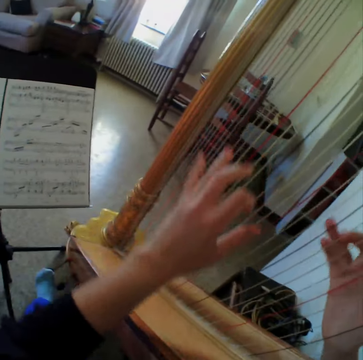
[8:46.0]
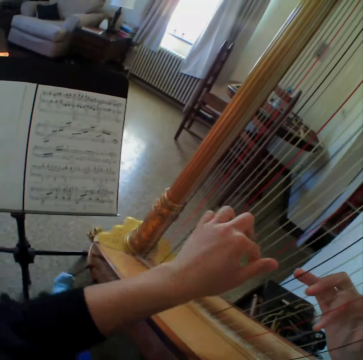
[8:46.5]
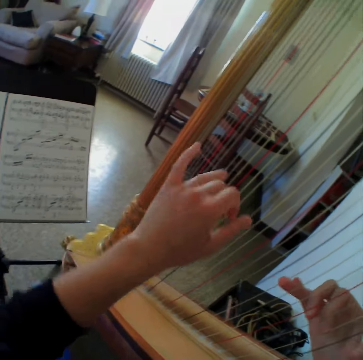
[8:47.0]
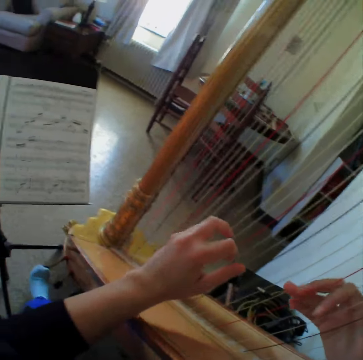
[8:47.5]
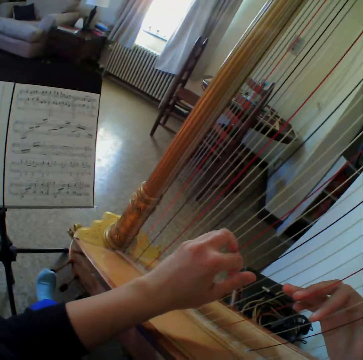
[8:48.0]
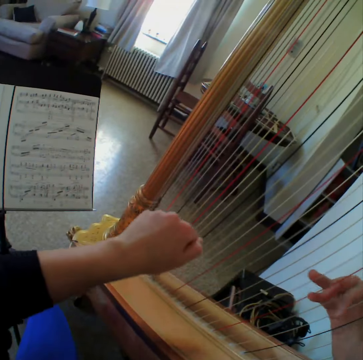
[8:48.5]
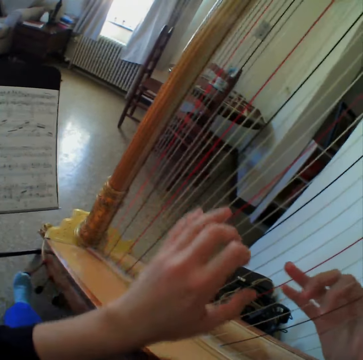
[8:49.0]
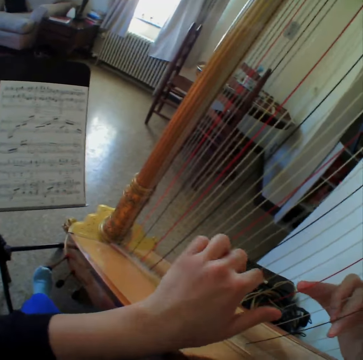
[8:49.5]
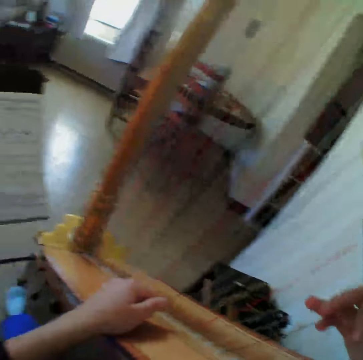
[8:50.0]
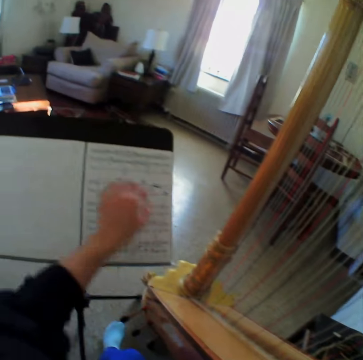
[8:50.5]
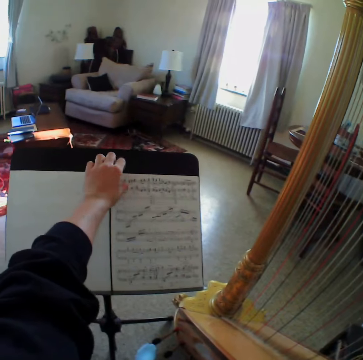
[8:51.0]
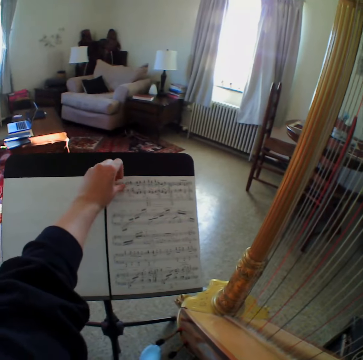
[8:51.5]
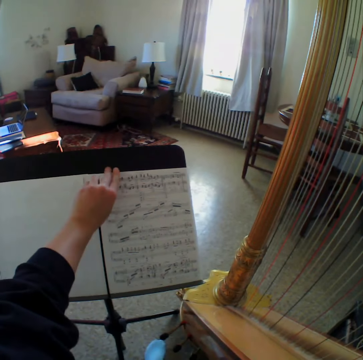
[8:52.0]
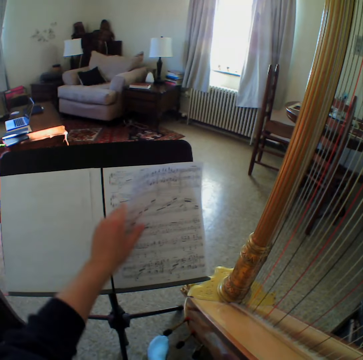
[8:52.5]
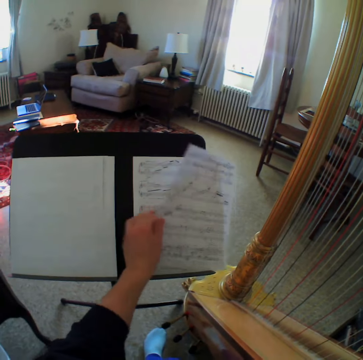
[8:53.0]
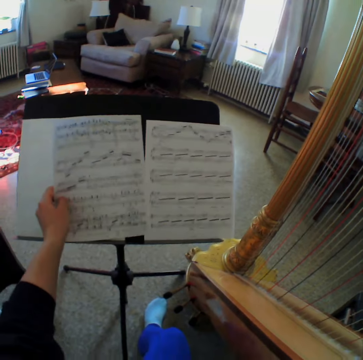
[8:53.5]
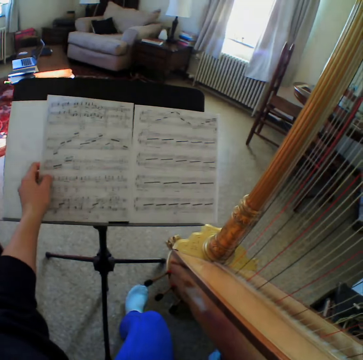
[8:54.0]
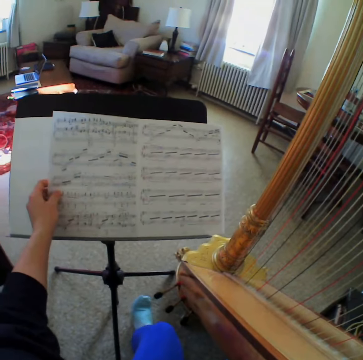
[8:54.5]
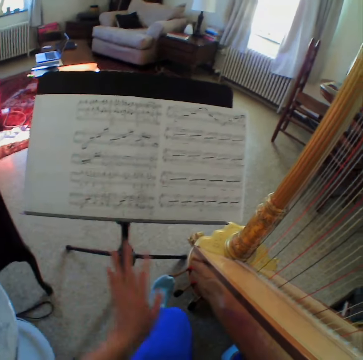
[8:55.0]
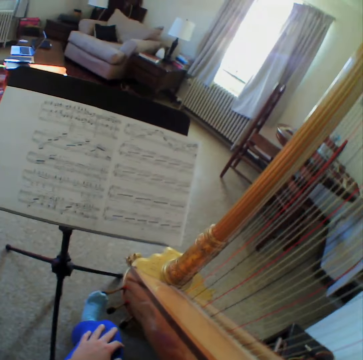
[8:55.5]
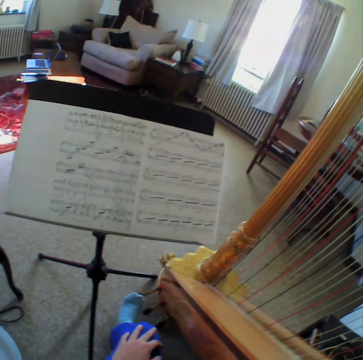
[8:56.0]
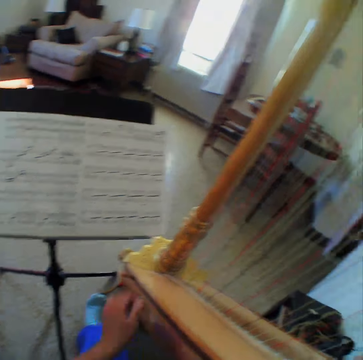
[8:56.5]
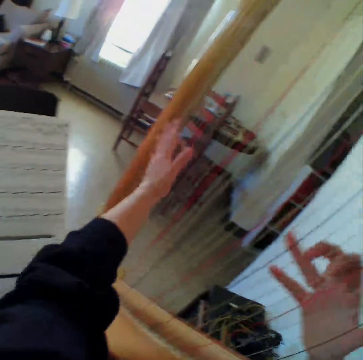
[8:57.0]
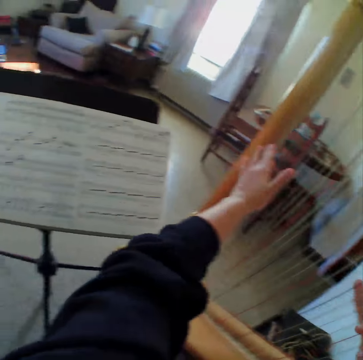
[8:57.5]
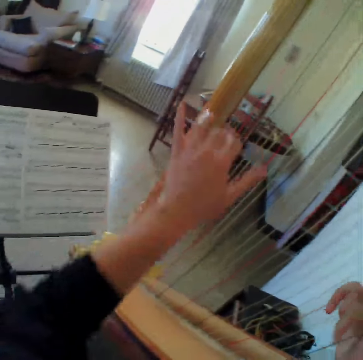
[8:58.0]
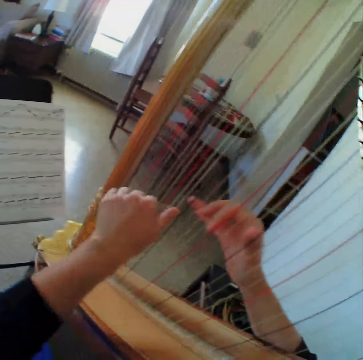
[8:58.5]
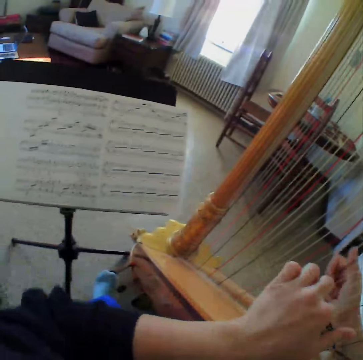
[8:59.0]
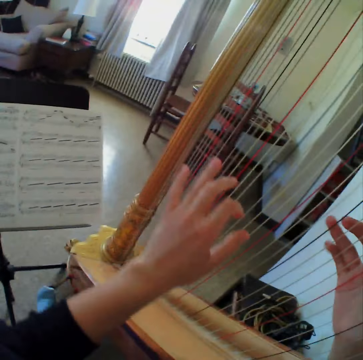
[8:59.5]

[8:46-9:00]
The camera wearer plays the guitar. She reads the music paper. She plays the guitar. She reads the music paper. She plays the guitar. She moves the music paper with her left hand. She reads the music paper. She plays the guitar.

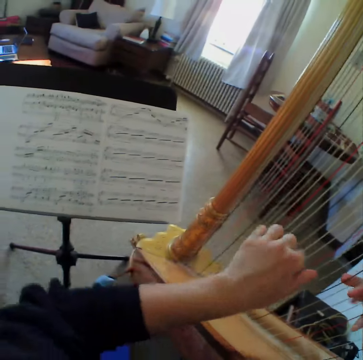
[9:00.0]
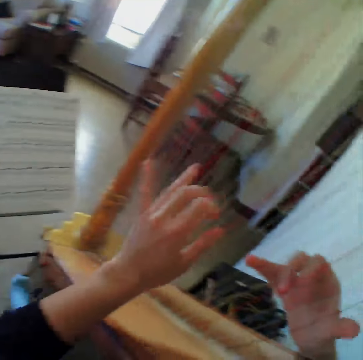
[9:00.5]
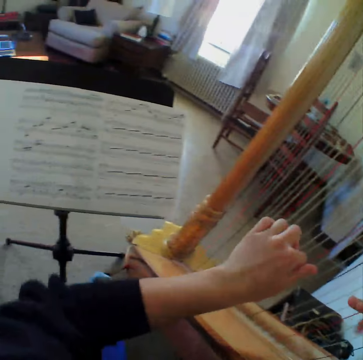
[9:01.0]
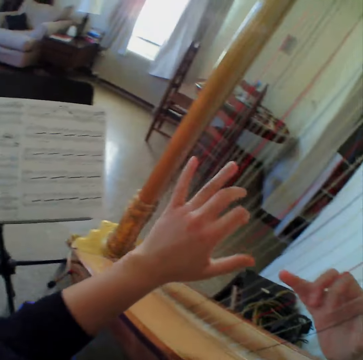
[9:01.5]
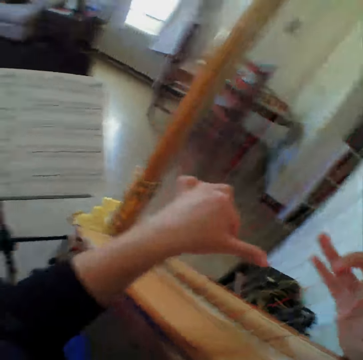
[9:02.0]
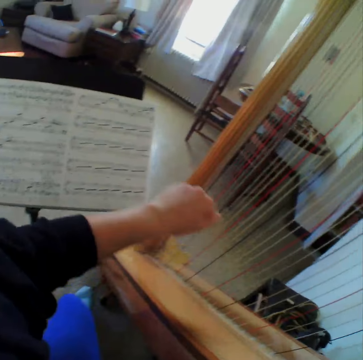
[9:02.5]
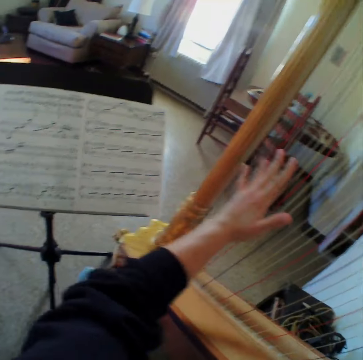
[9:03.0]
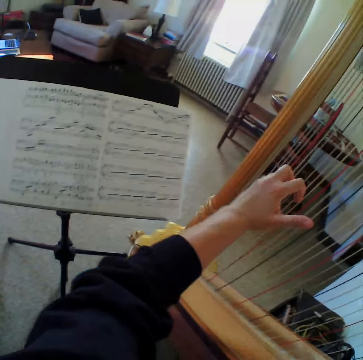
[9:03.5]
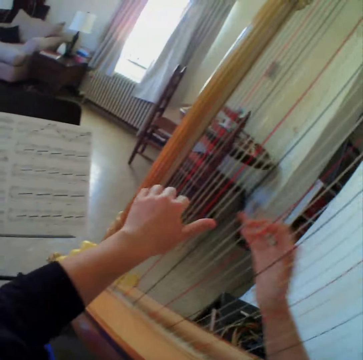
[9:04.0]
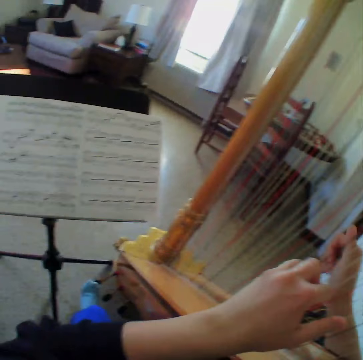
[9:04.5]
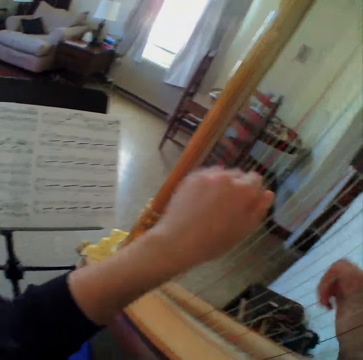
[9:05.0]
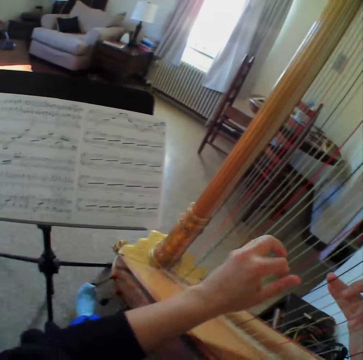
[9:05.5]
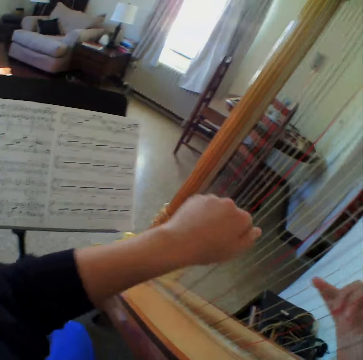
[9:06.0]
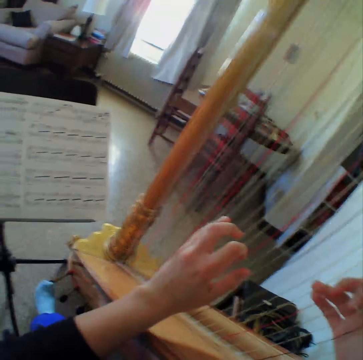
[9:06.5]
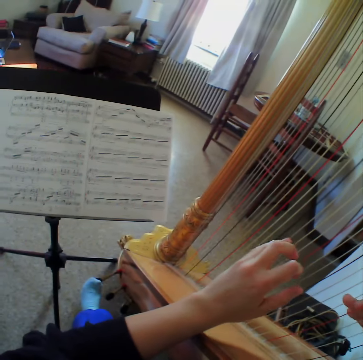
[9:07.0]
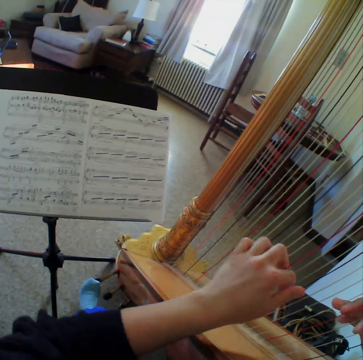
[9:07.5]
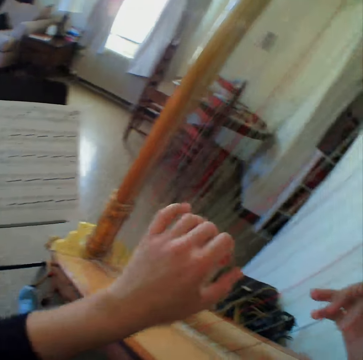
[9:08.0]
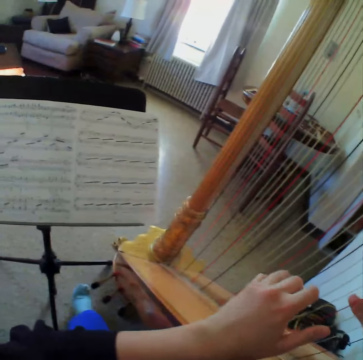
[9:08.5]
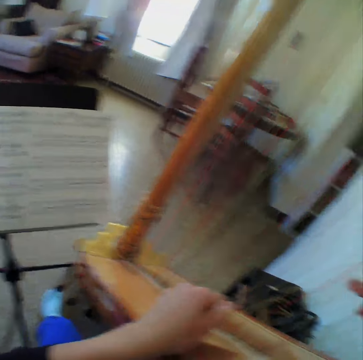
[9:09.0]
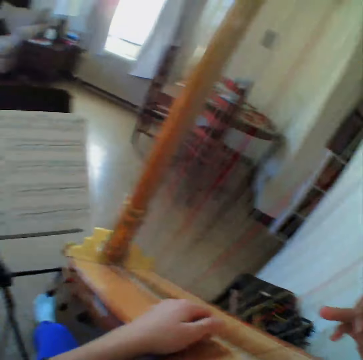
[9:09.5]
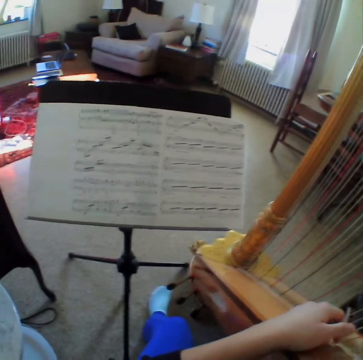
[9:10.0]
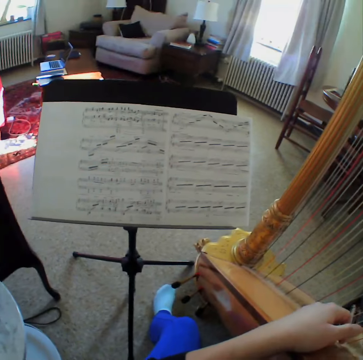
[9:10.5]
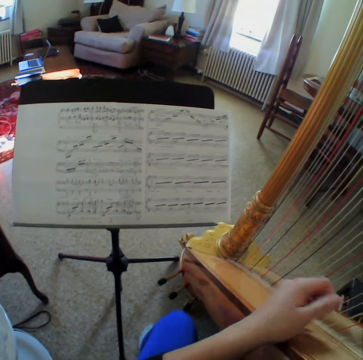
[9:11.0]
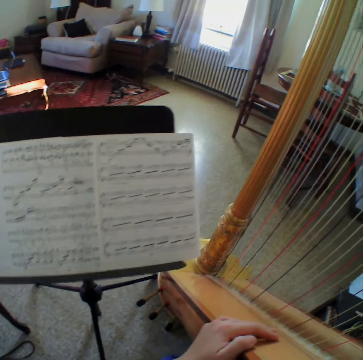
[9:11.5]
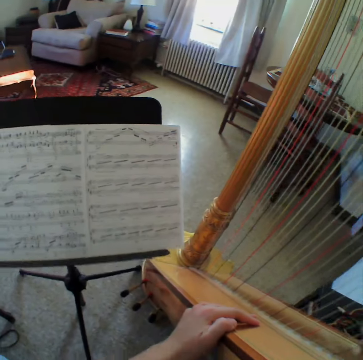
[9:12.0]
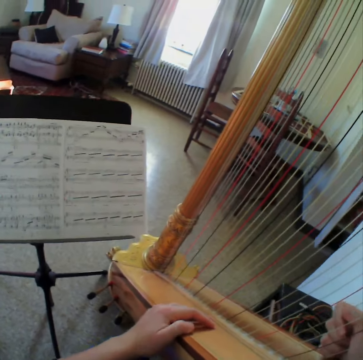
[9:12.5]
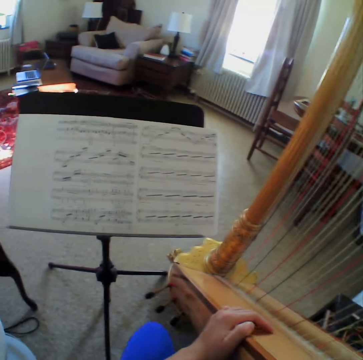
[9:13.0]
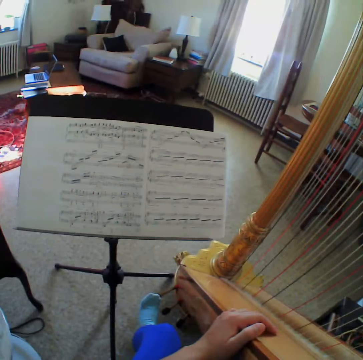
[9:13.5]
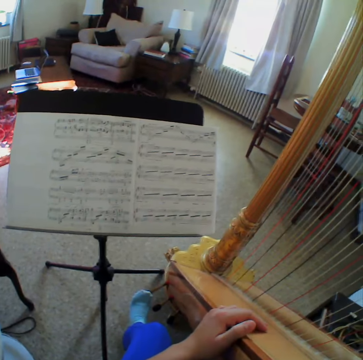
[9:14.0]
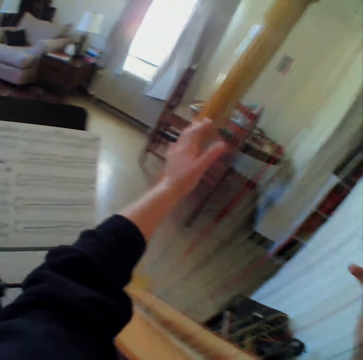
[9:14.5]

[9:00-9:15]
The camera wearer reads the music paper. They play the guitar. They read the music paper. They play the guitar. They read the music paper. They play the guitar. They read the music paper. They play the guitar. They remove the left hand from the string.

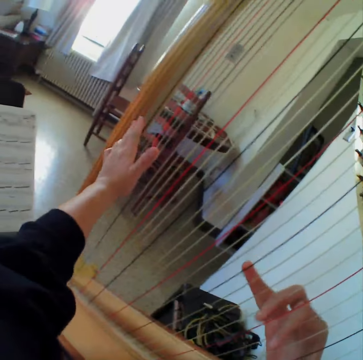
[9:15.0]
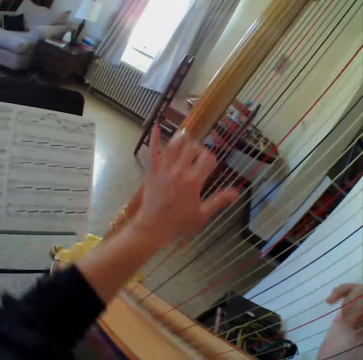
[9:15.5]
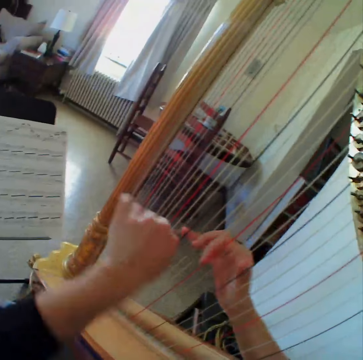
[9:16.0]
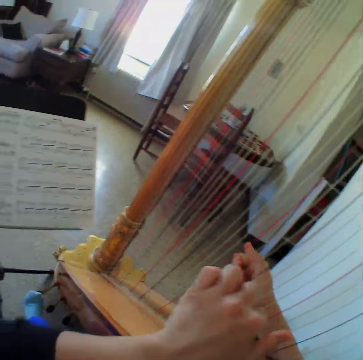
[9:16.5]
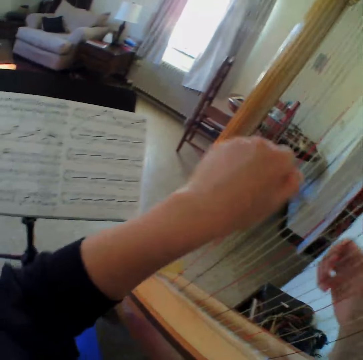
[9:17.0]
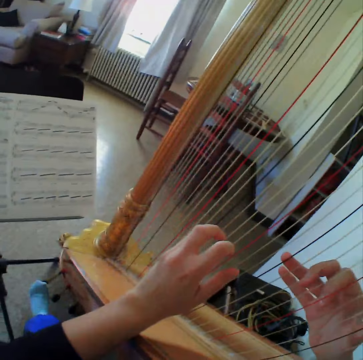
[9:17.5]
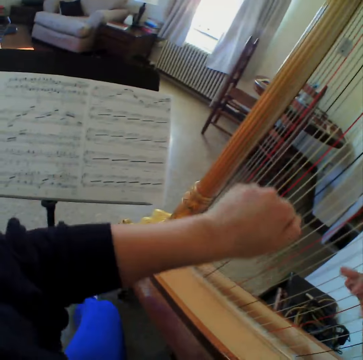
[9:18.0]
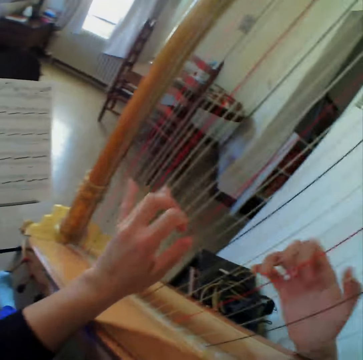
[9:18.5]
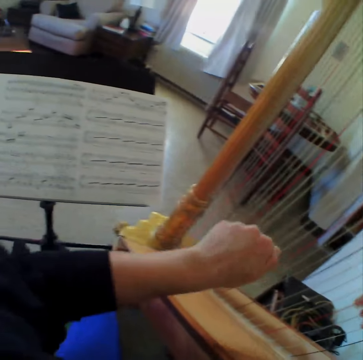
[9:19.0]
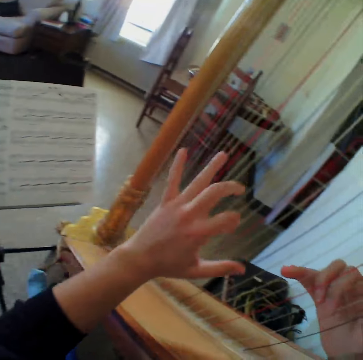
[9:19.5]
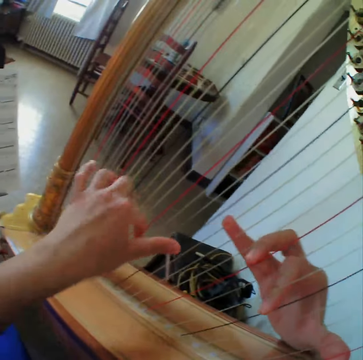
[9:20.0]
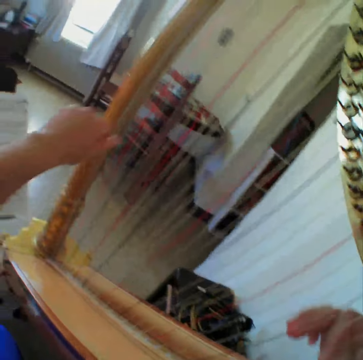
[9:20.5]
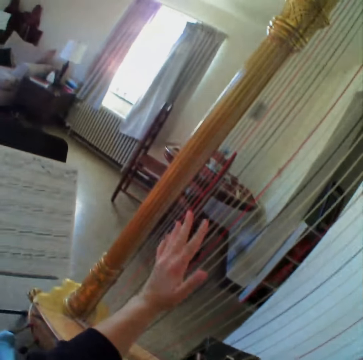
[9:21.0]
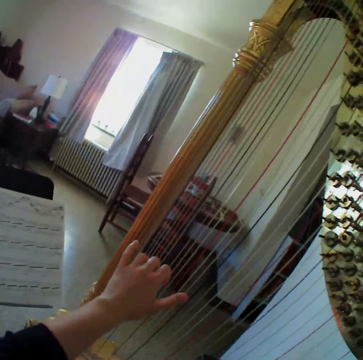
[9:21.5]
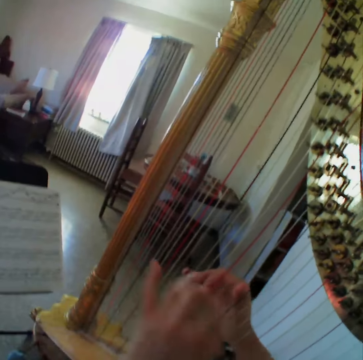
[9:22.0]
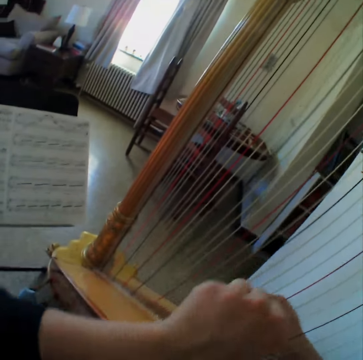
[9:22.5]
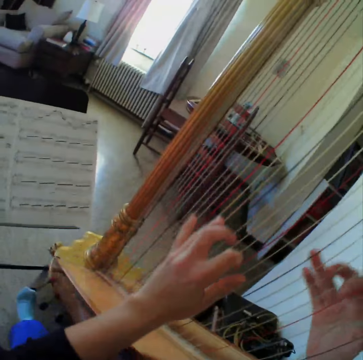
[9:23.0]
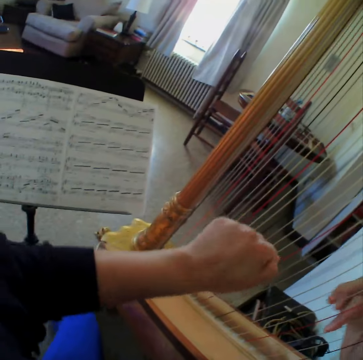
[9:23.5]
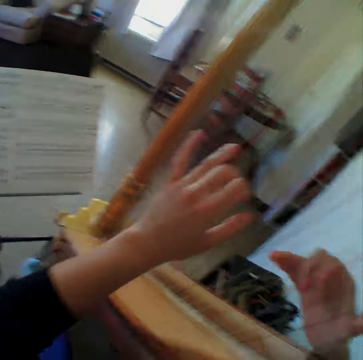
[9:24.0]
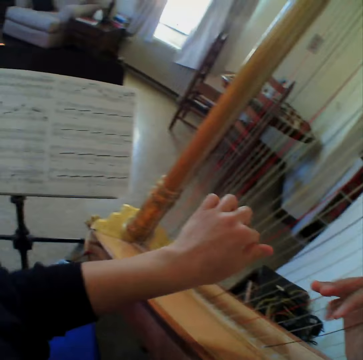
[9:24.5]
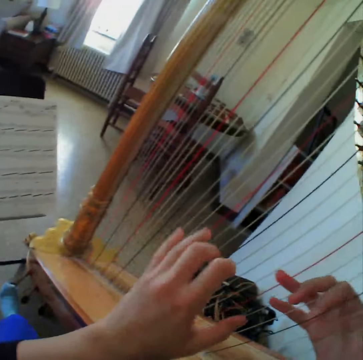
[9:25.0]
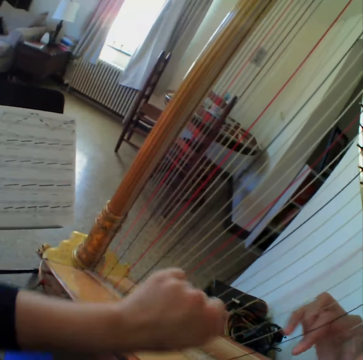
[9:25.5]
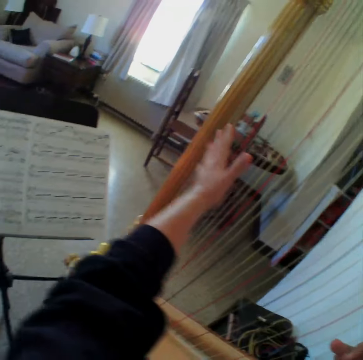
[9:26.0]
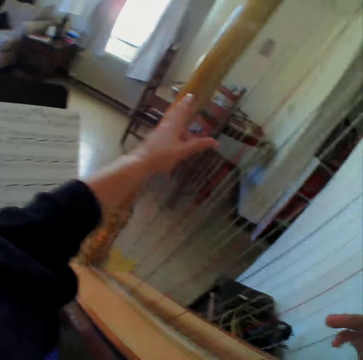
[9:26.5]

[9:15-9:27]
The camera wearer plays the guitar. They read the music paper. They play the guitar. They read the music paper. They play the guitar.
